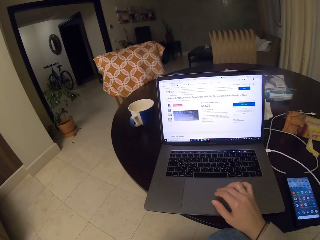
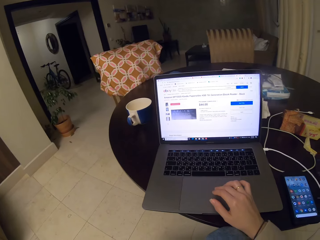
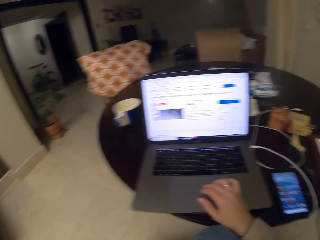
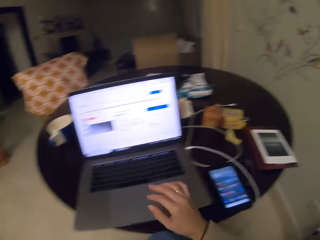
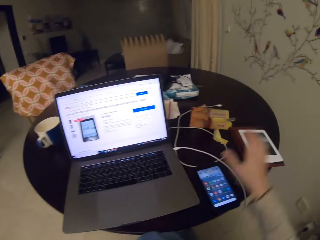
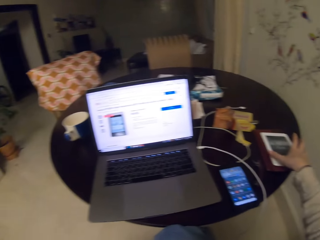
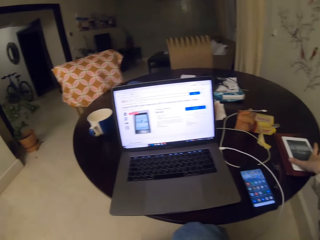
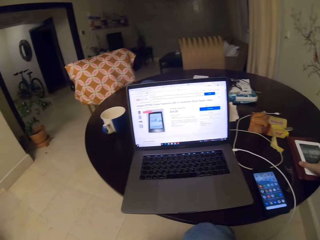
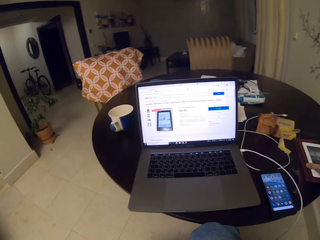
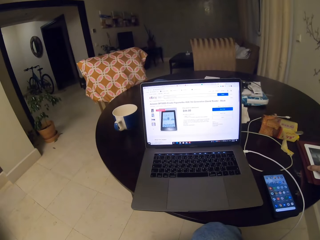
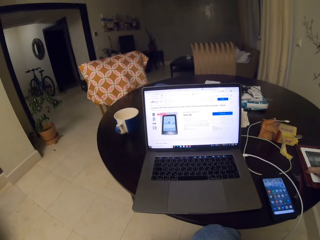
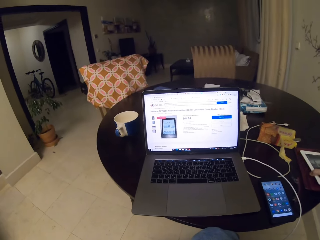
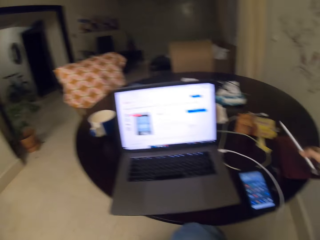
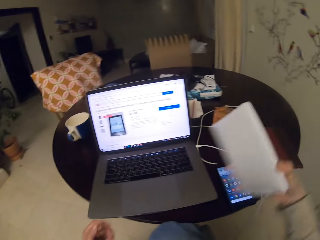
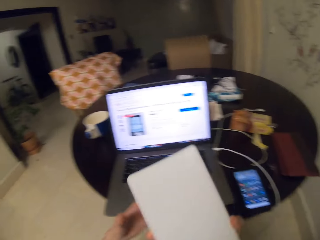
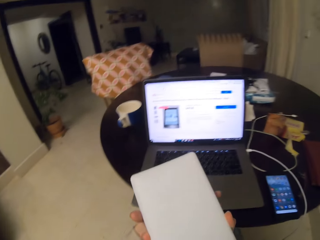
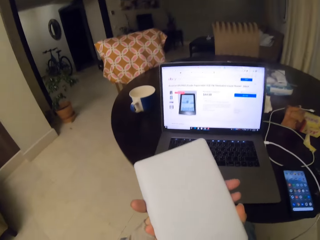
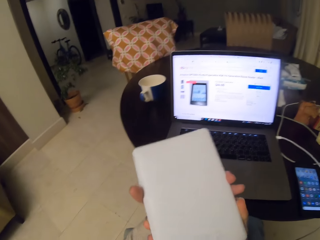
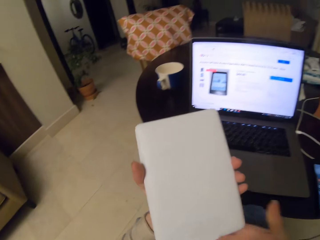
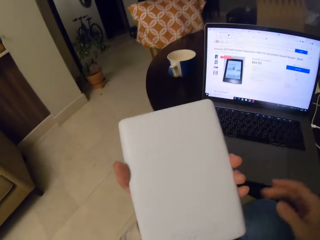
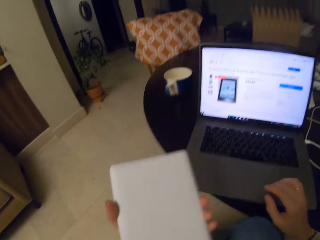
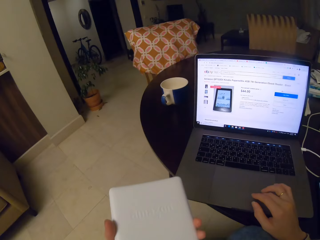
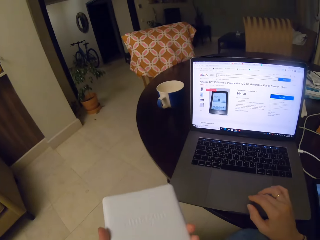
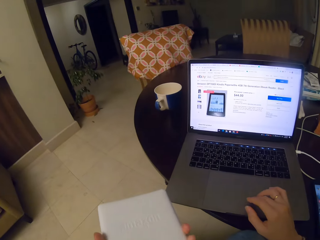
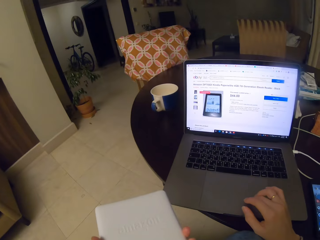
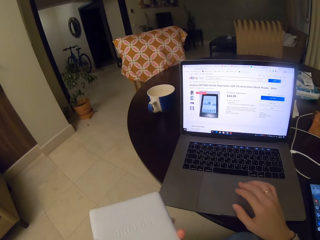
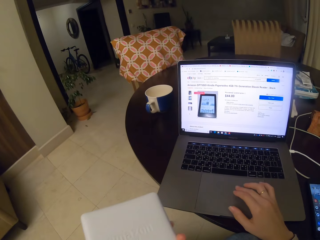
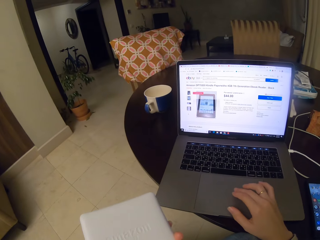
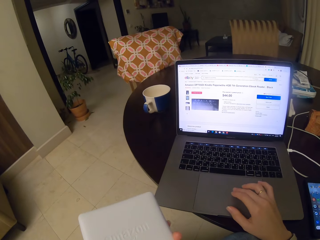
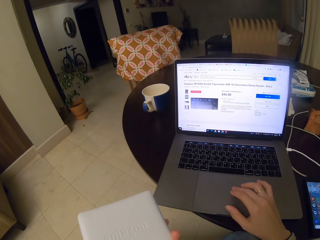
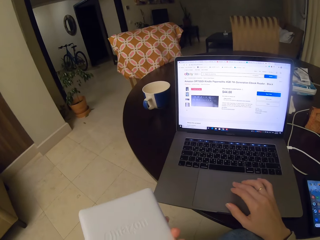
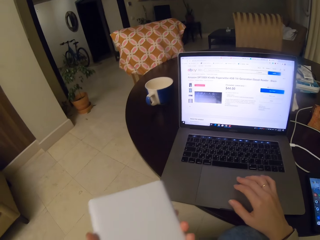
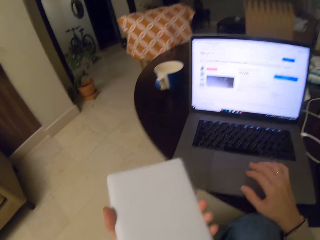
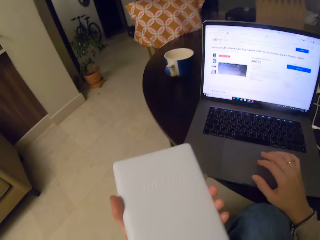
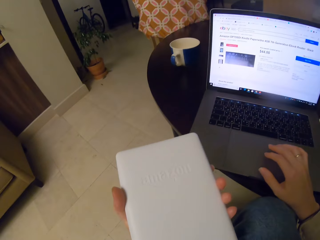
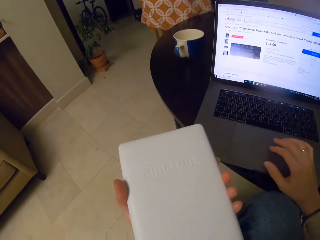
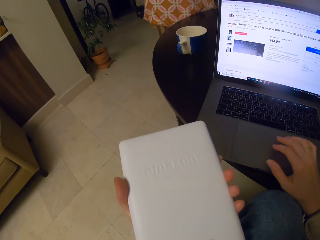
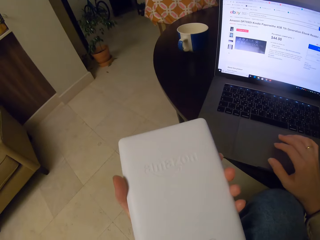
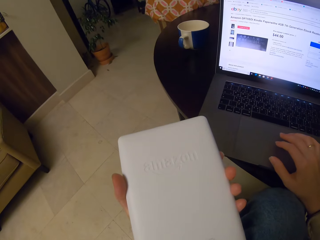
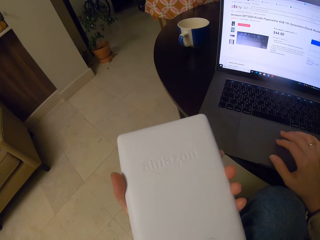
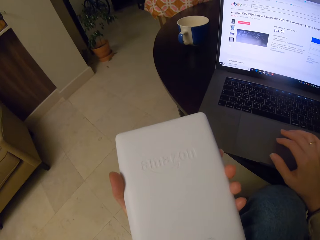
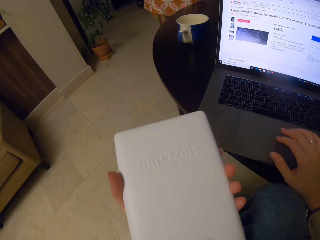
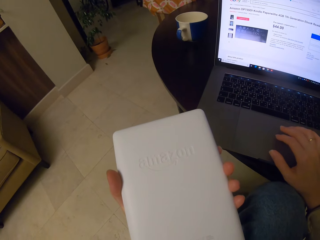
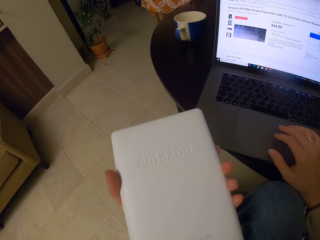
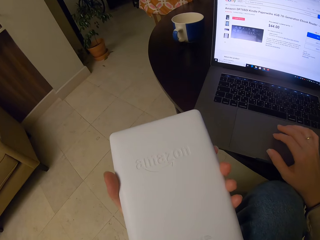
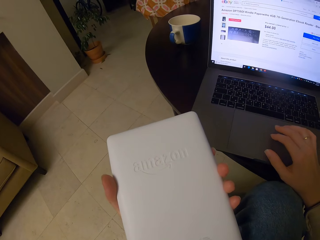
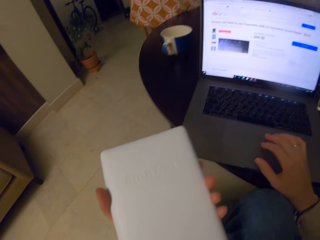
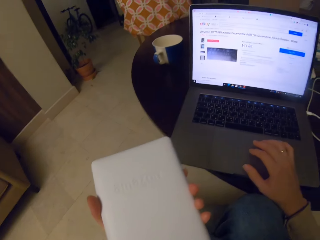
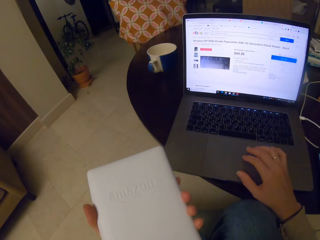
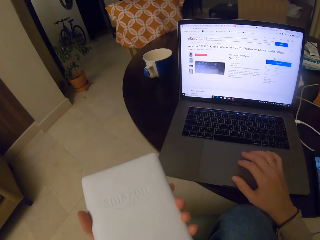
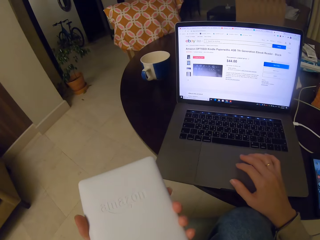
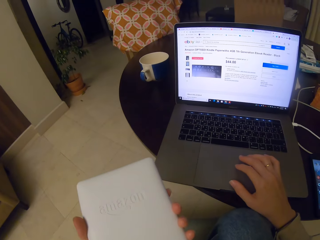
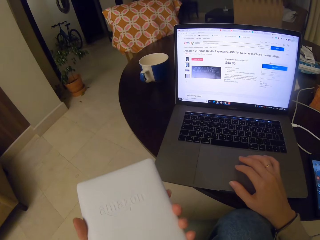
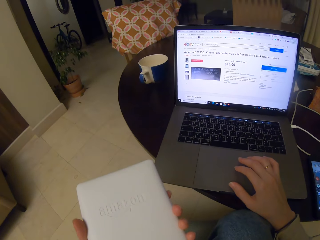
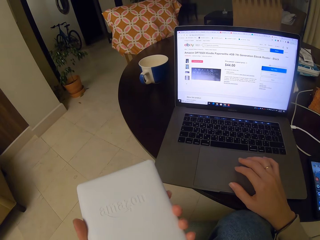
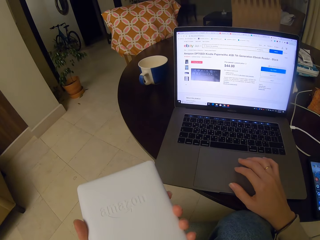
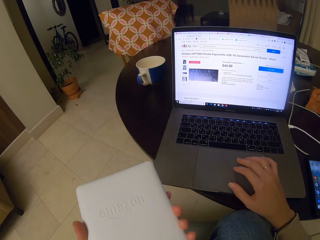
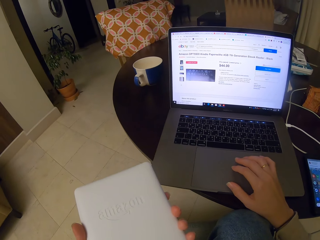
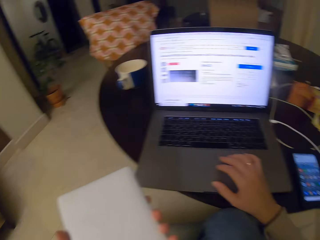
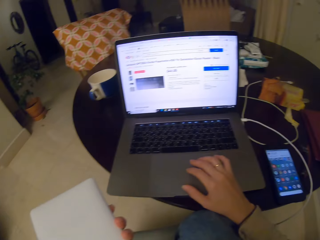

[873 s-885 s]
The camera wearer controls the touchpad to activate items on the screen. They pick up the tablet from the table. They look at the backside of the tablet. They hold the tablet. They control the touchpad to activate items on the screen. They type on the laptop. They control the touchpad to activate items on the screen again. They look at the backside of the tablet repeatedly.

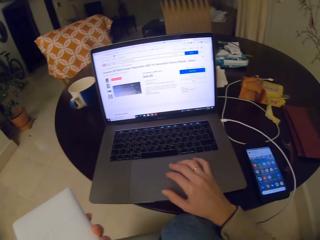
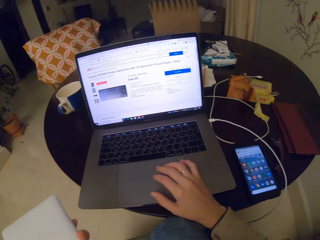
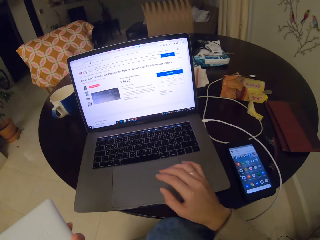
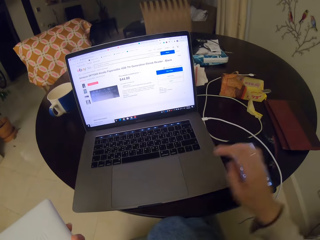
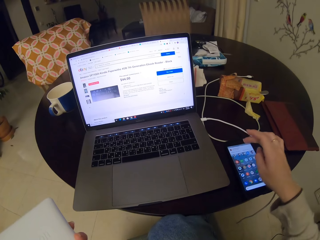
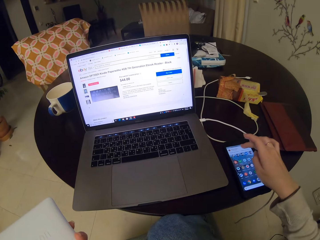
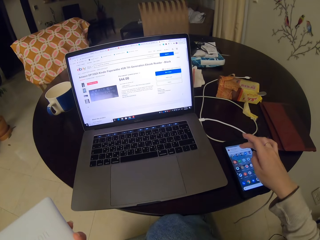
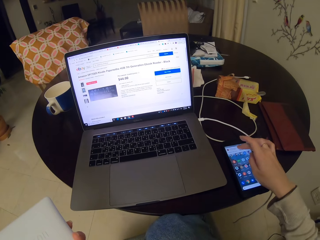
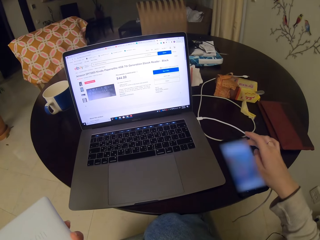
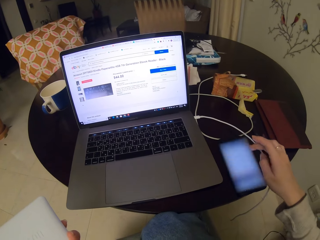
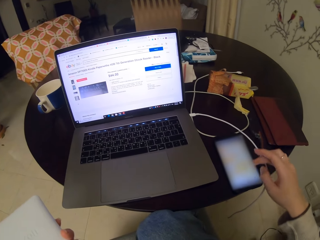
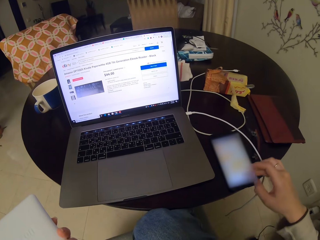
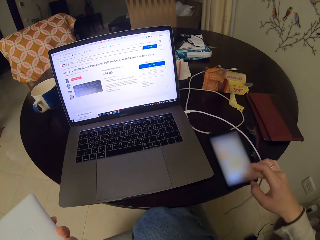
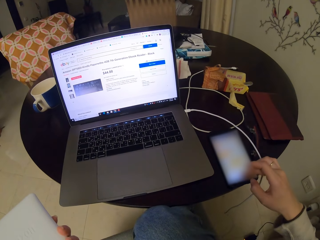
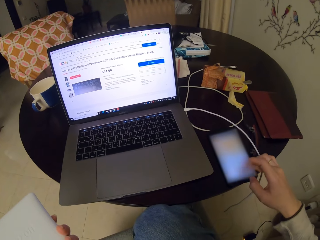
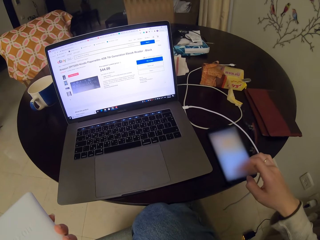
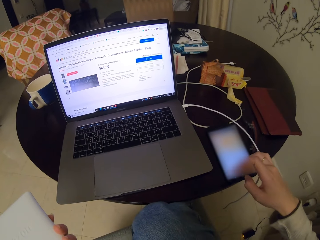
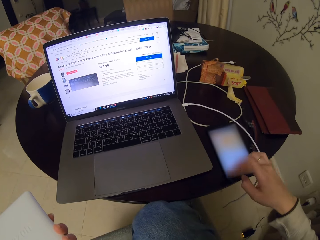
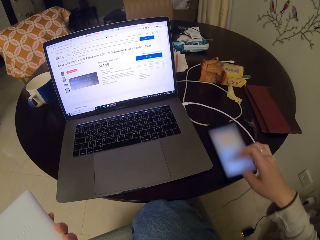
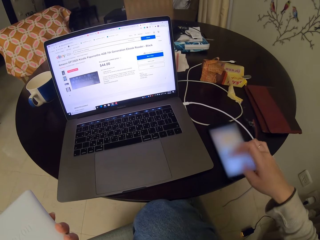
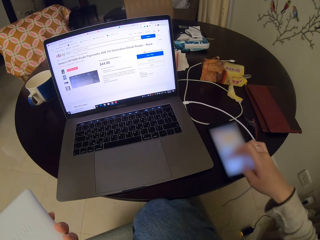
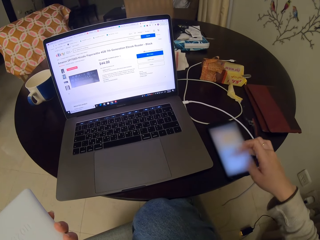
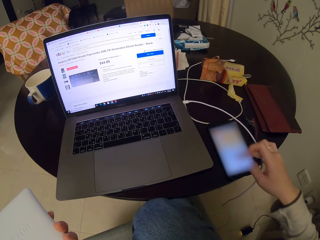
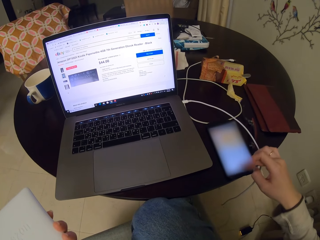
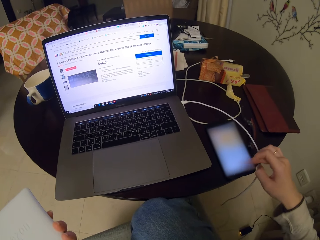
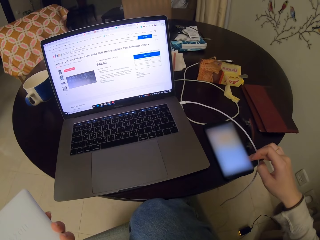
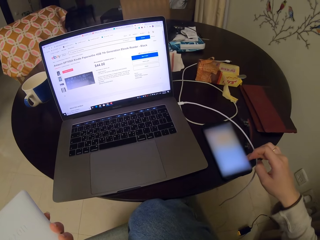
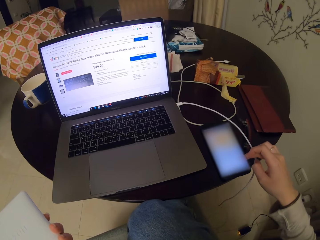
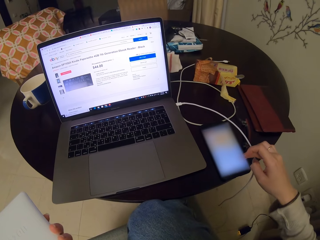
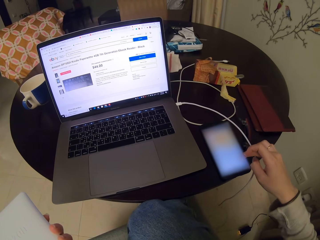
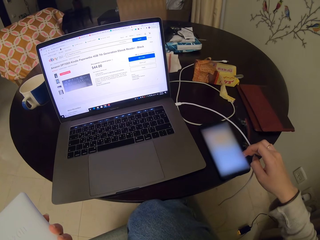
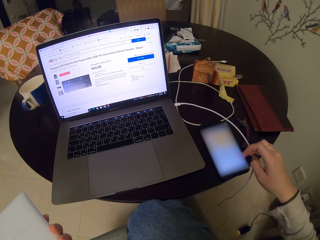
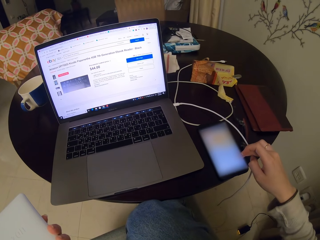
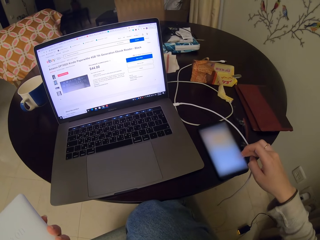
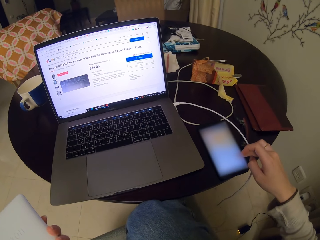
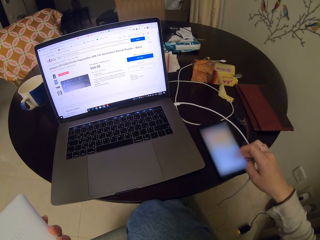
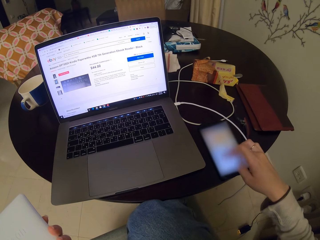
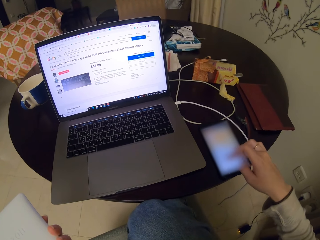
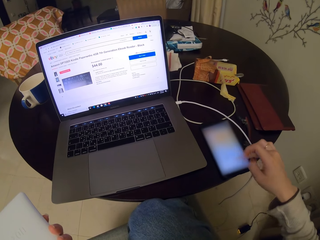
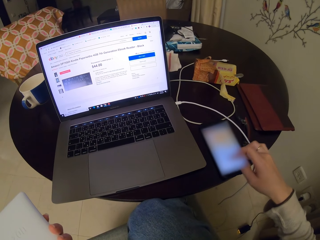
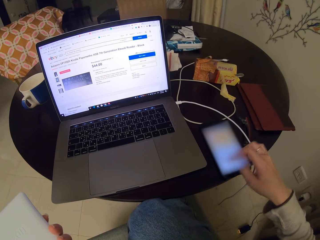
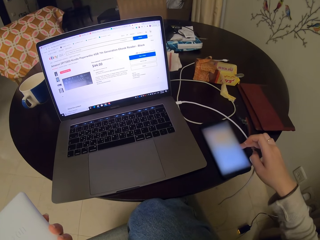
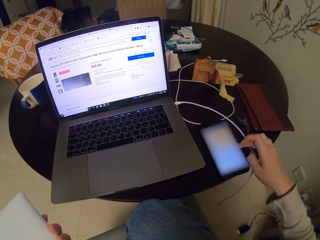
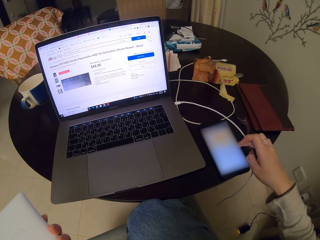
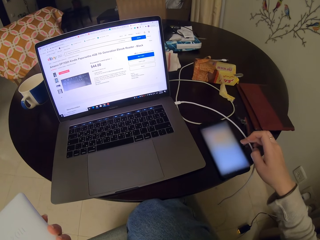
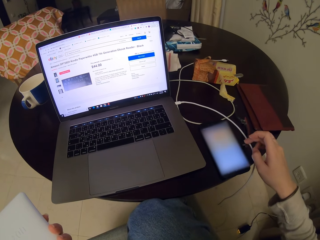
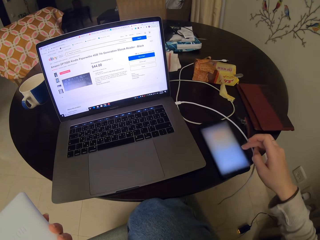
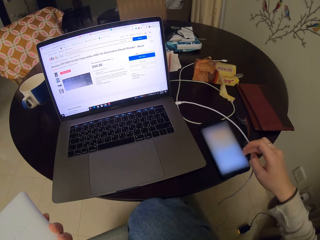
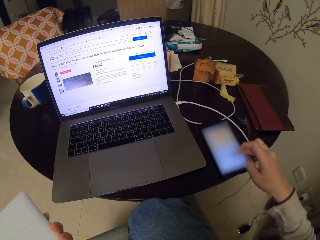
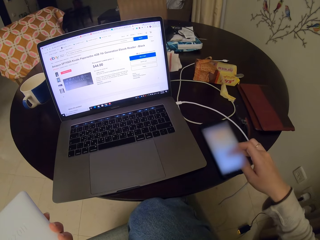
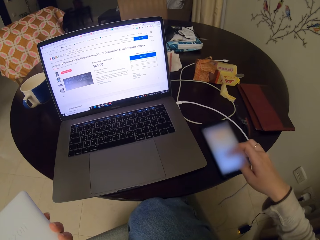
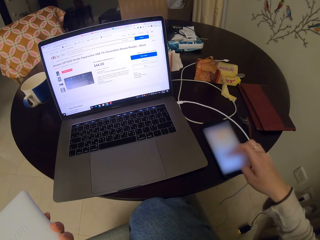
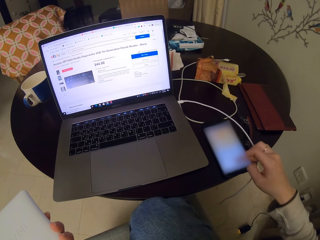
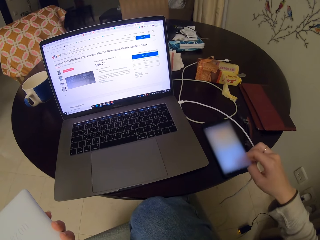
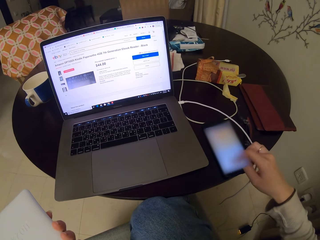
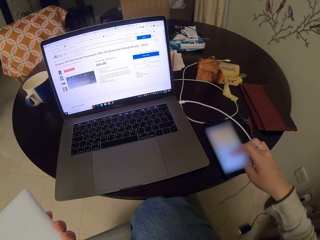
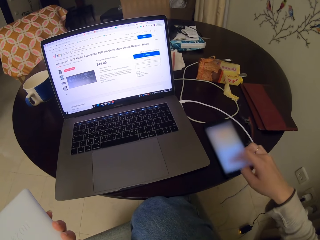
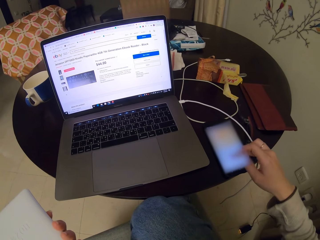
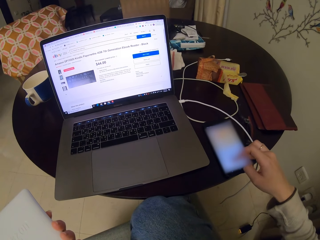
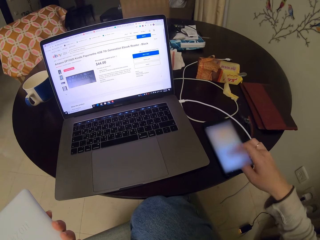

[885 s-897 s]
The camera wearer reads the text message on the phone. They text on the phone repeatedly.
